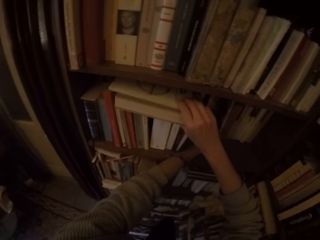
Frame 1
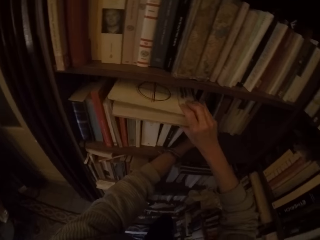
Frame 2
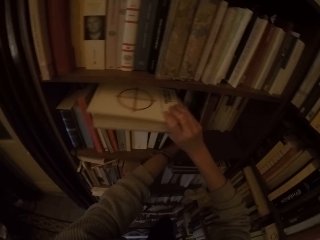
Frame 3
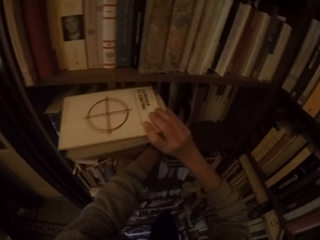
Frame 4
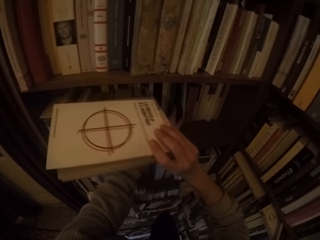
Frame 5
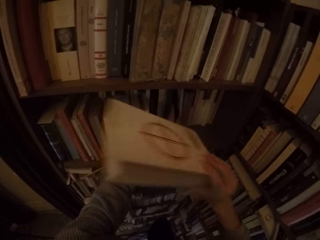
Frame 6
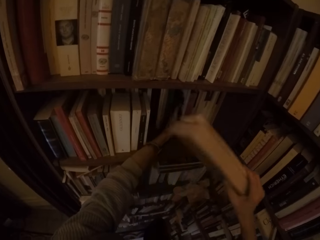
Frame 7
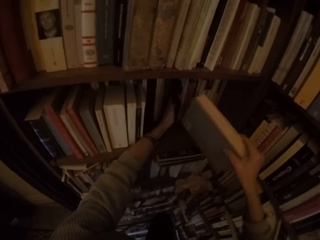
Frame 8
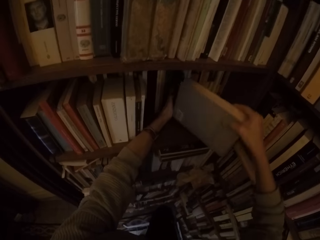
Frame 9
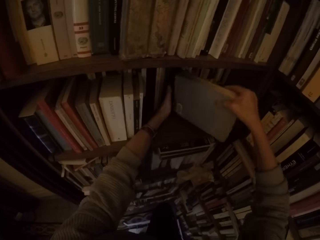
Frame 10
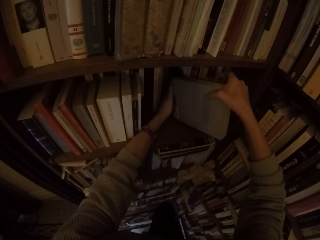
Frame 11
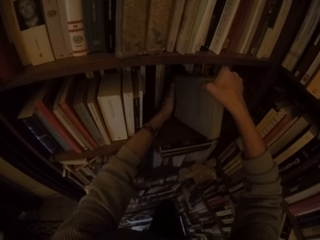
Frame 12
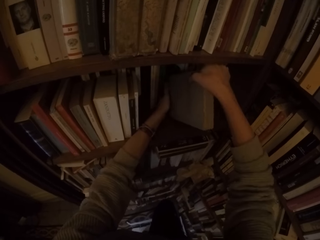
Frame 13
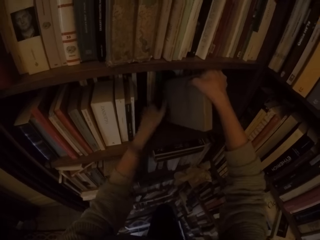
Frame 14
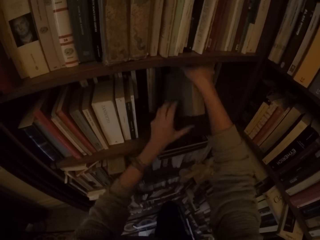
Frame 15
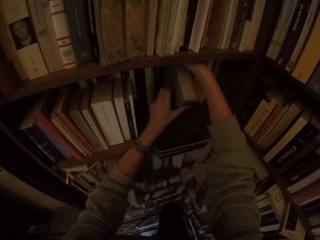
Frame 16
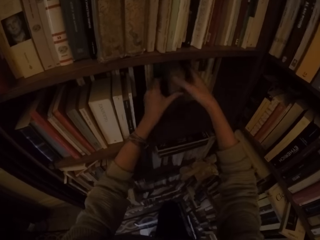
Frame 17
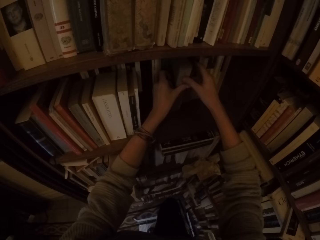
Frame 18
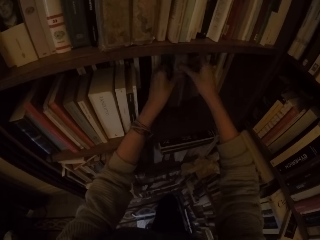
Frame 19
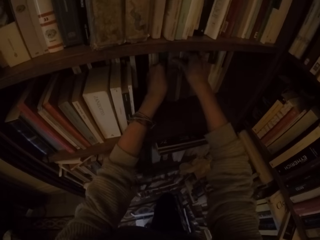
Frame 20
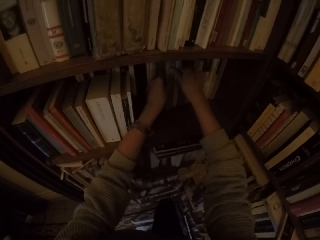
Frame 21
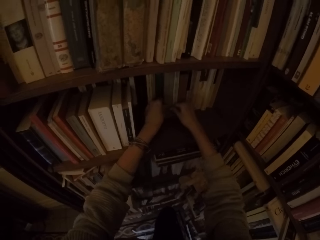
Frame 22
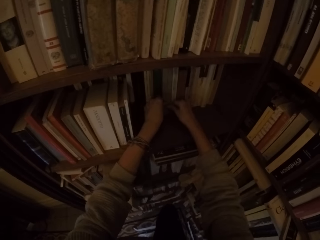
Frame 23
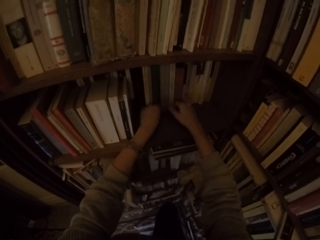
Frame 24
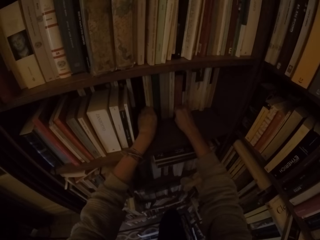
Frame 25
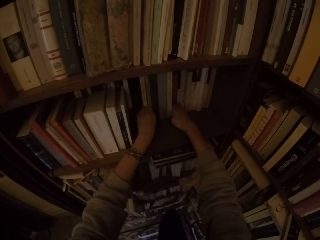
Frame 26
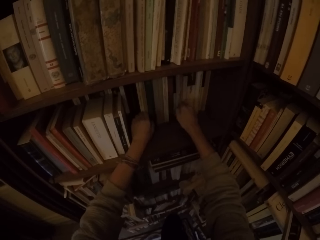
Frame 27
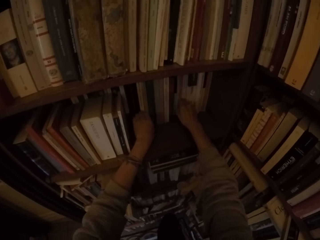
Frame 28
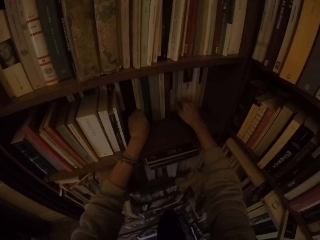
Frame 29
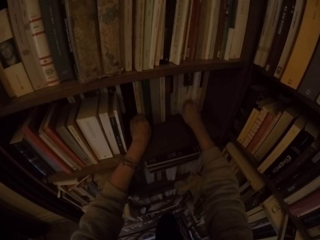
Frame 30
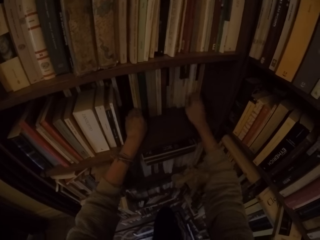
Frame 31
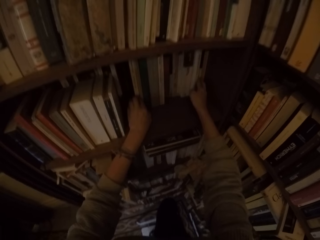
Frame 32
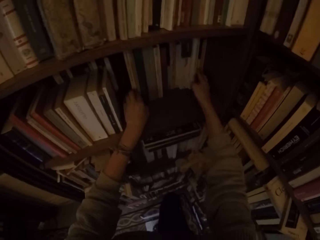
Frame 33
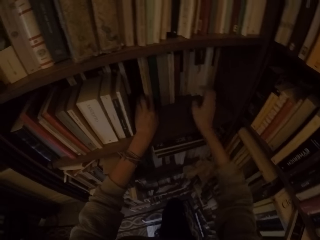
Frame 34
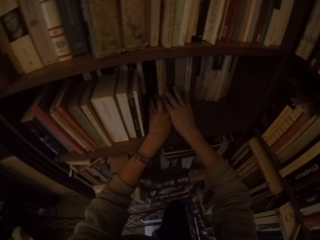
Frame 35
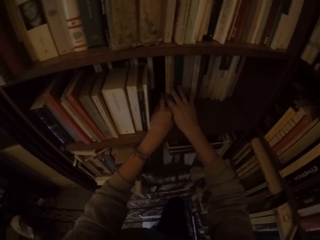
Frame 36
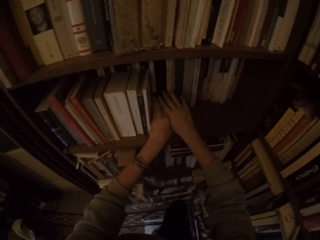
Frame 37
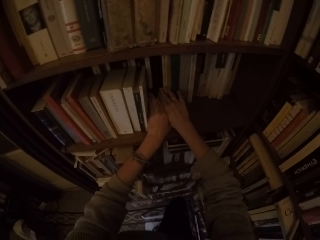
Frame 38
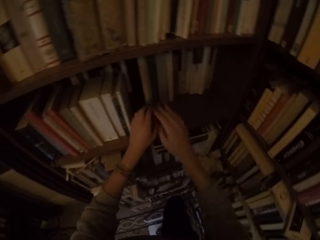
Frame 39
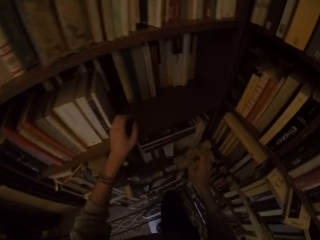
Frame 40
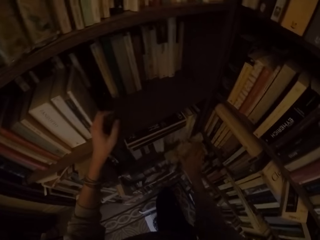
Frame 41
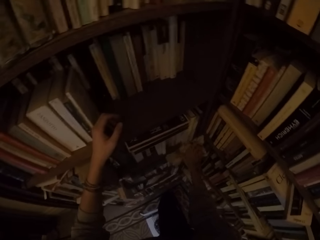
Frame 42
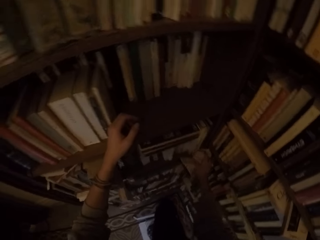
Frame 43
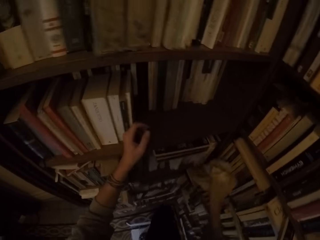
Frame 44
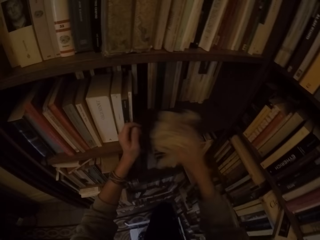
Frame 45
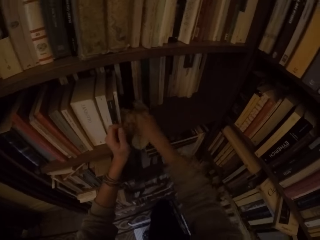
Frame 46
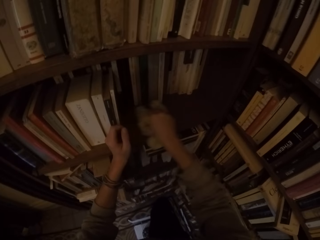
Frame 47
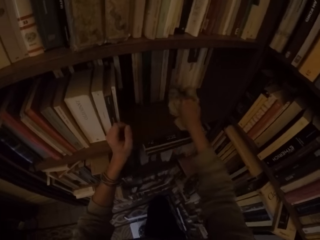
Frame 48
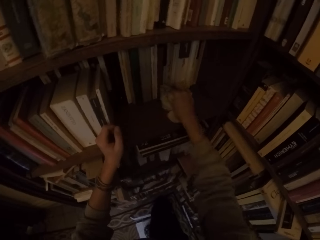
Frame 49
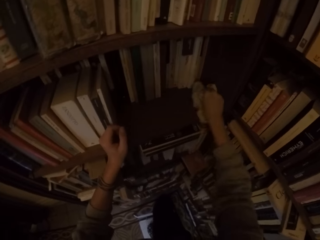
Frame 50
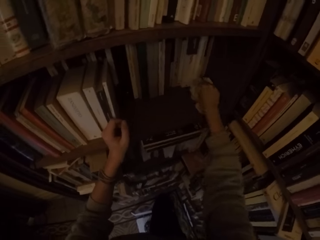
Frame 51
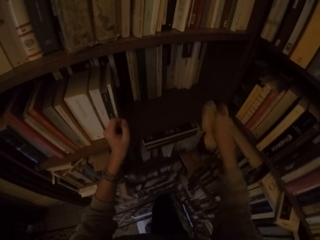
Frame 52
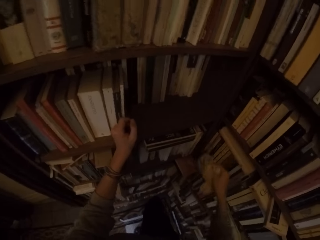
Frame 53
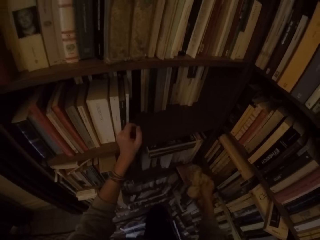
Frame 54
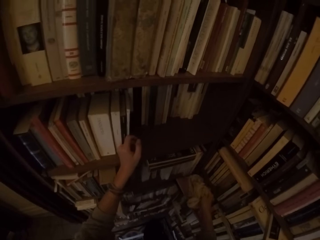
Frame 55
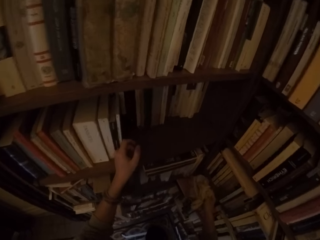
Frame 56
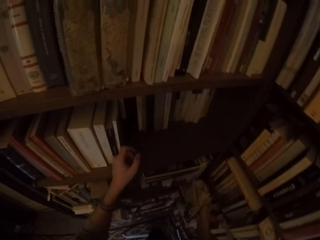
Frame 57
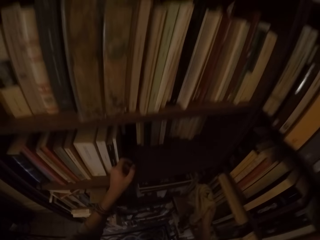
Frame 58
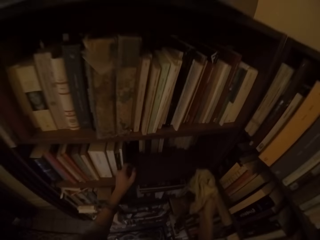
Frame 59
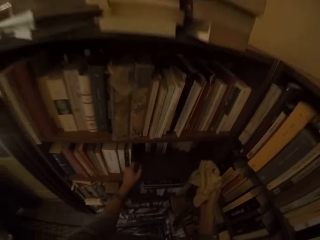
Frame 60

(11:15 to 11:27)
The camera wearer carries some books from the shelf with her right hand. She puts the books in the book shelf with her left hand. She adjusts the books in the shelf with both hands. She puts the books on the shelf. She picks up the rag with her right hand. She cleans the book shelf with the rag with her right hand.

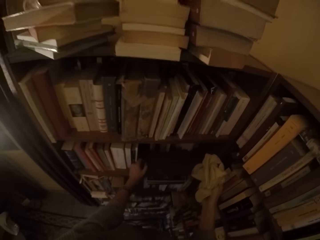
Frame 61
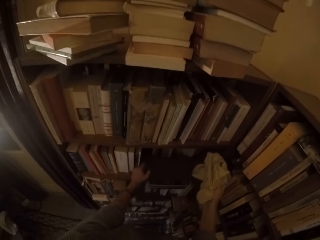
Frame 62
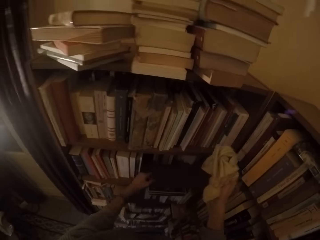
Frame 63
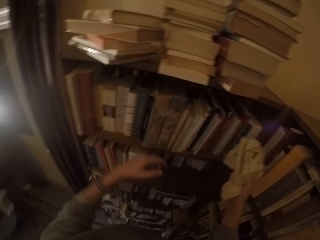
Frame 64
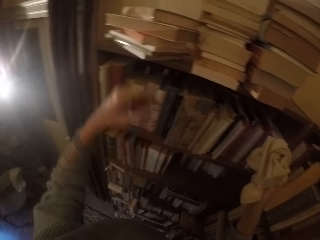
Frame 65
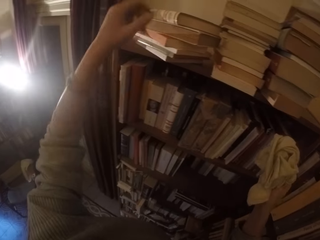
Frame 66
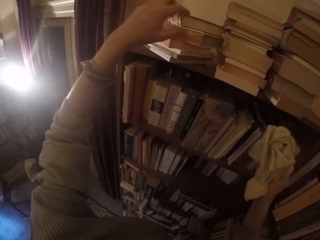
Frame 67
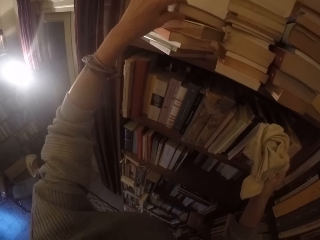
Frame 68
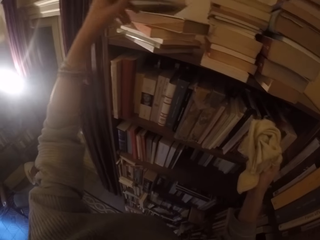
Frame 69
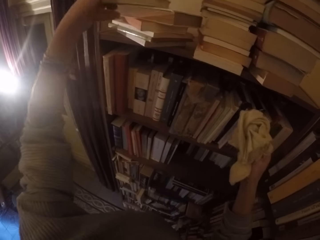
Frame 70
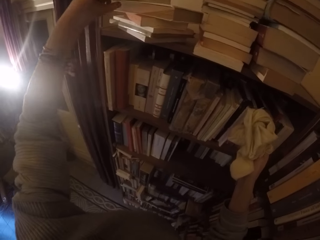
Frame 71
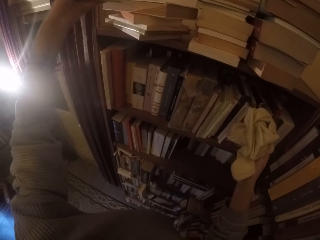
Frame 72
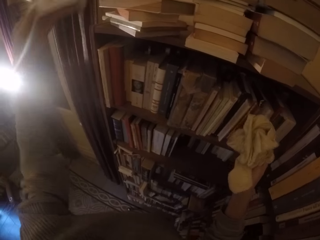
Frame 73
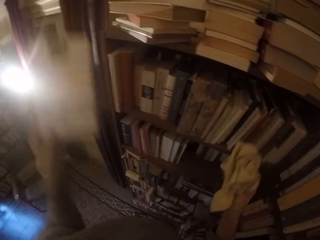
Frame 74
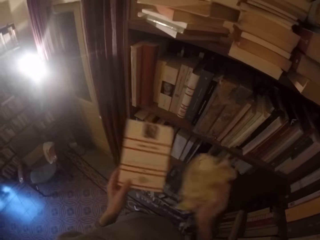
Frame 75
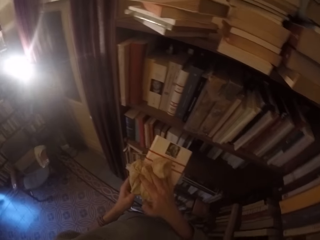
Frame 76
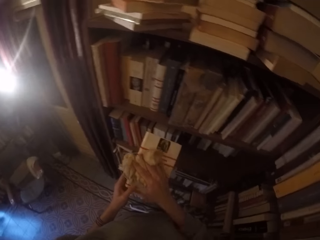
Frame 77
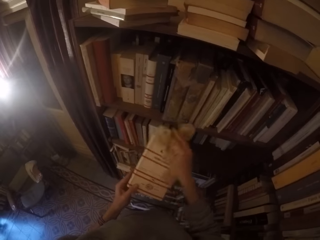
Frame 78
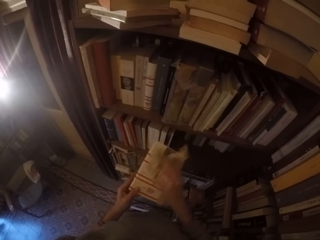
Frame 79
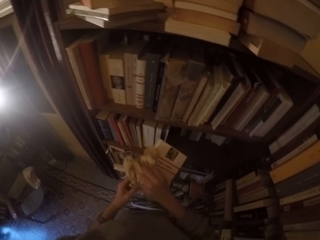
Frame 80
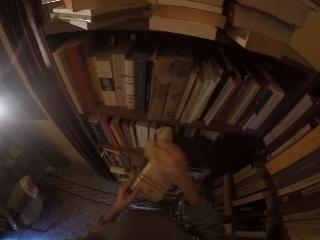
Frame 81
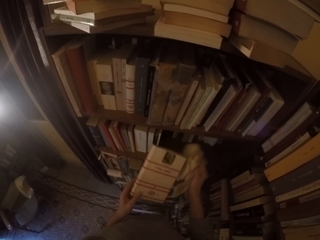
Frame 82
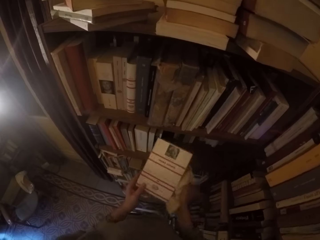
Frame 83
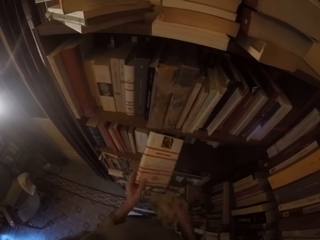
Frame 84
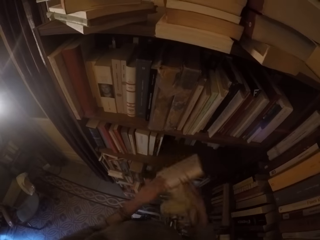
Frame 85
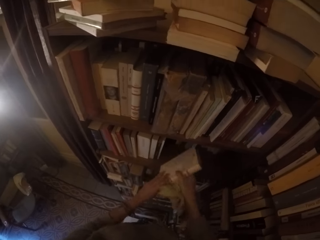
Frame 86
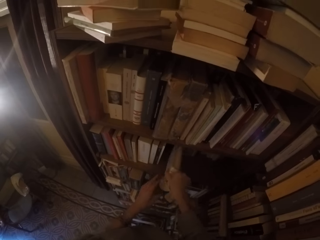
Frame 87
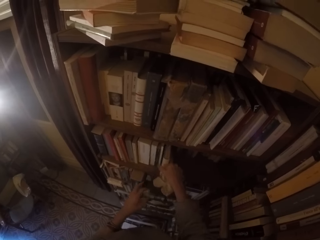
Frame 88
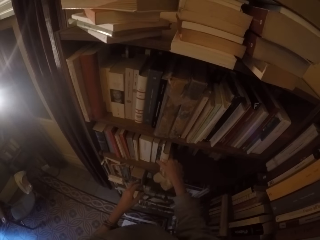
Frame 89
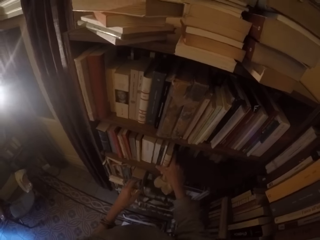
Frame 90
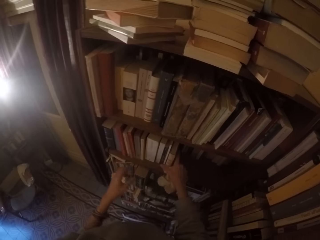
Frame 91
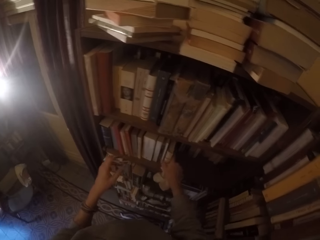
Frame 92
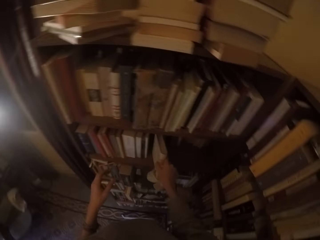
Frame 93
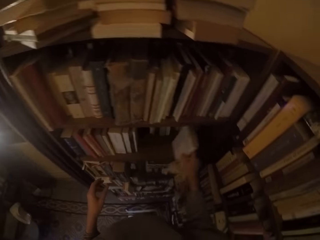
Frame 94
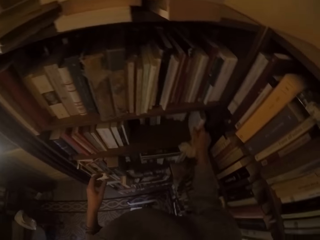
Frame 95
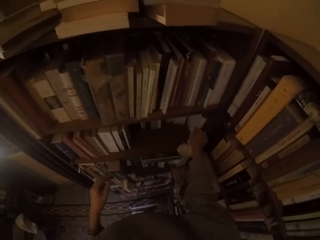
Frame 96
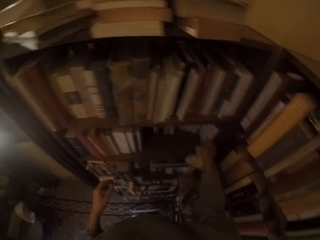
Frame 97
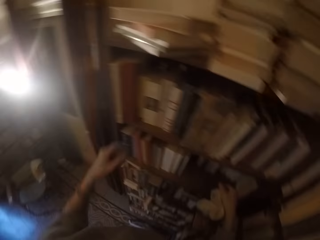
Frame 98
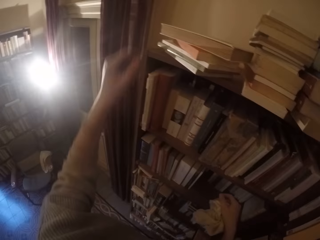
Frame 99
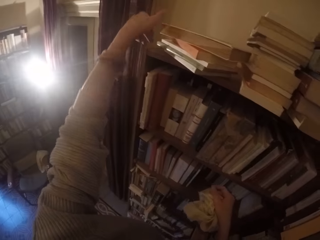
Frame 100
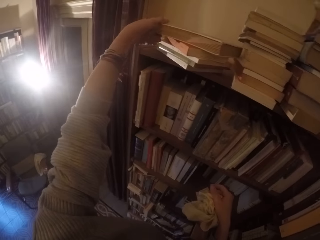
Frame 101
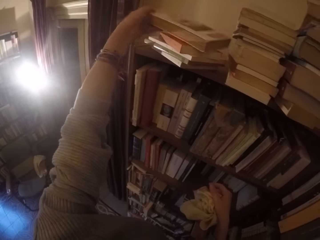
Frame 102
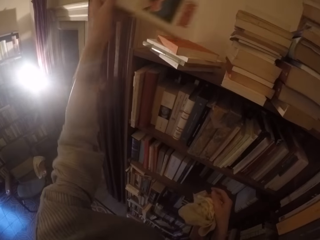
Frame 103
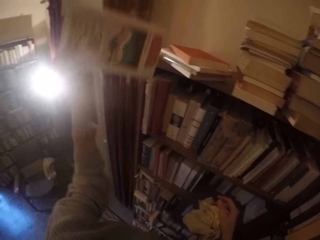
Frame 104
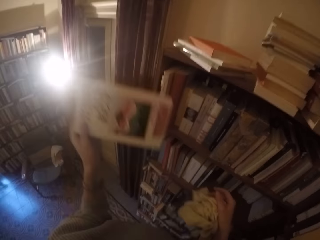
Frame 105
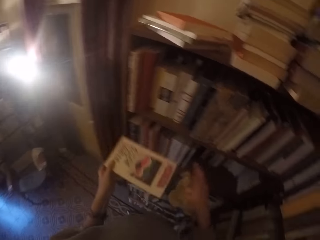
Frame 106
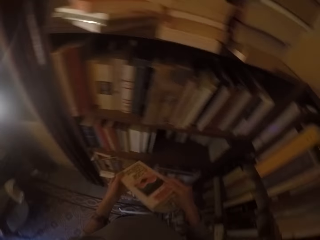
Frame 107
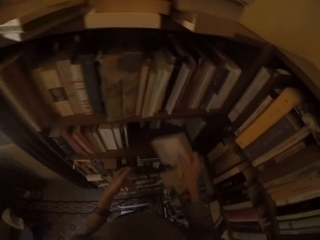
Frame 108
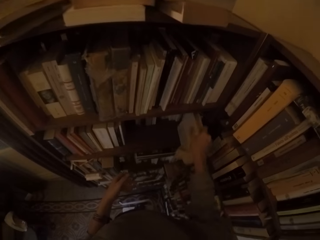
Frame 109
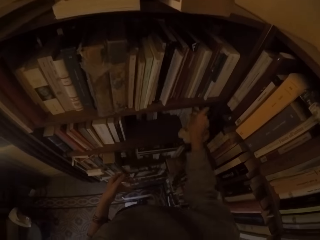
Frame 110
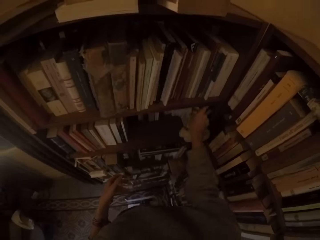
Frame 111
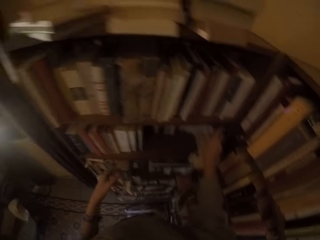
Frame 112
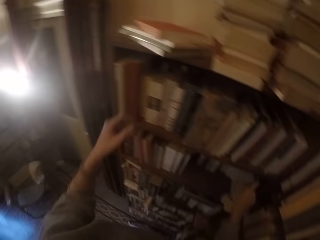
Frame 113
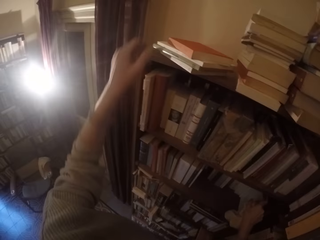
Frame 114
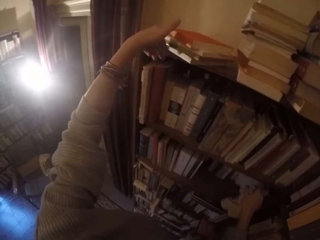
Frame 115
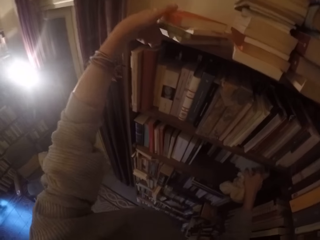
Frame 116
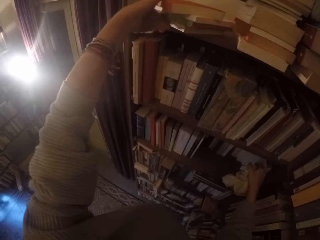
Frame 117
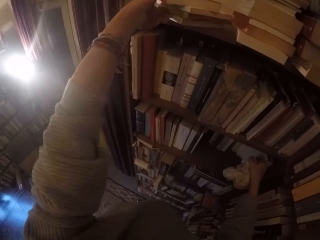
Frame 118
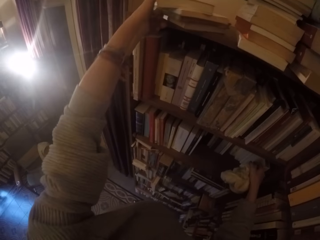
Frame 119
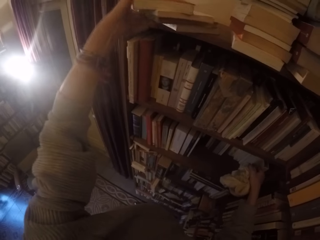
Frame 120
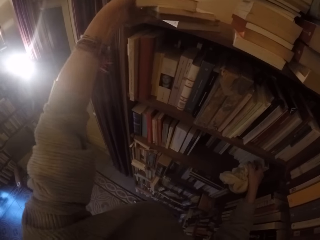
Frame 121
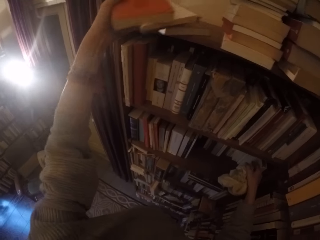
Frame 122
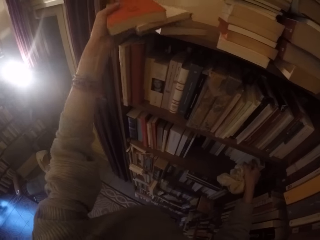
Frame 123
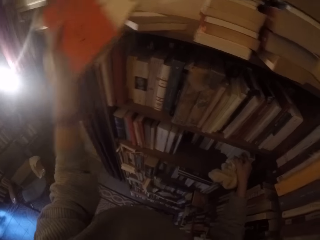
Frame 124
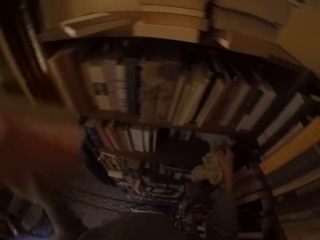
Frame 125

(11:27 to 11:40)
The camera wearer picks a book from the top of the book shelf with her left hand. She cleans the book with the rag with her right hand. She puts the book in the book shelf with her right hand. She moves a book on the shelf. She picks a book from the top of the book shelf with her left hand. She puts the book in the book shelf with her right hand. She picks some books from the top of the book shelf with her left hand.
